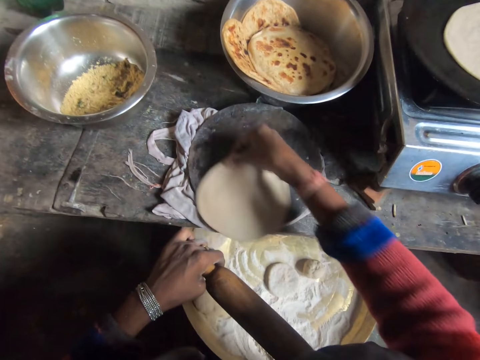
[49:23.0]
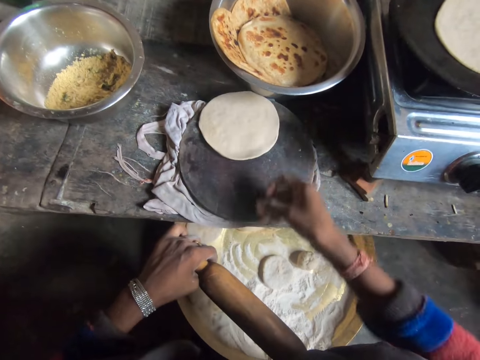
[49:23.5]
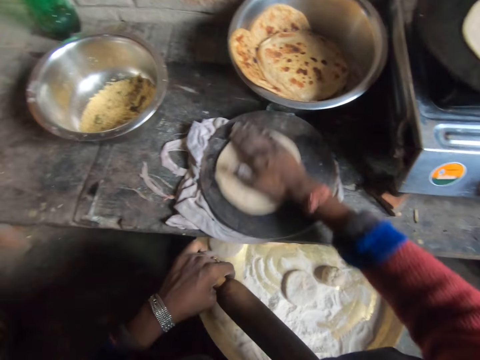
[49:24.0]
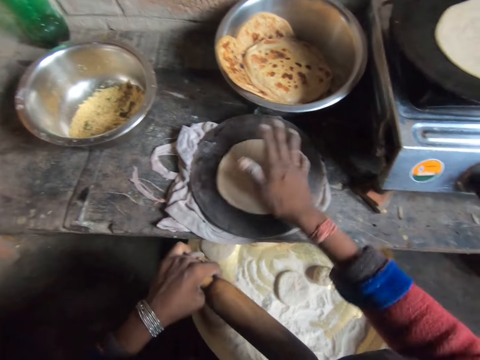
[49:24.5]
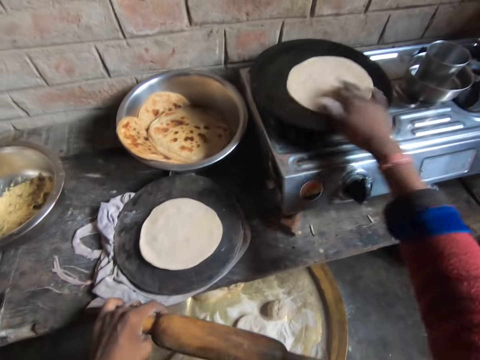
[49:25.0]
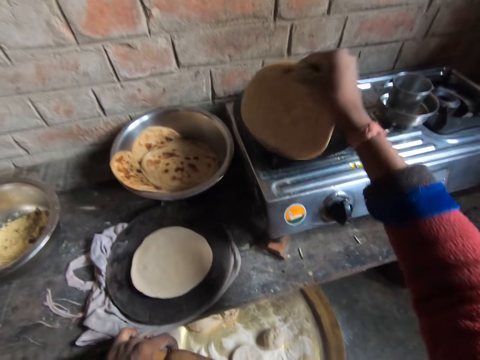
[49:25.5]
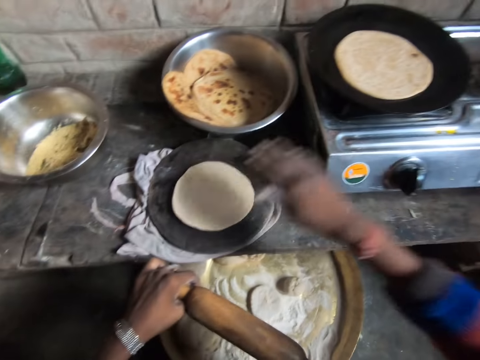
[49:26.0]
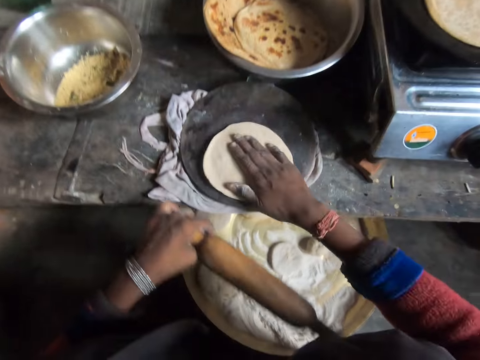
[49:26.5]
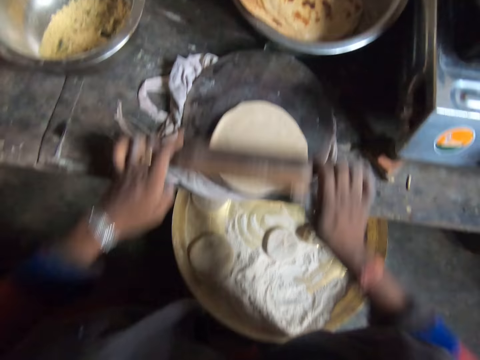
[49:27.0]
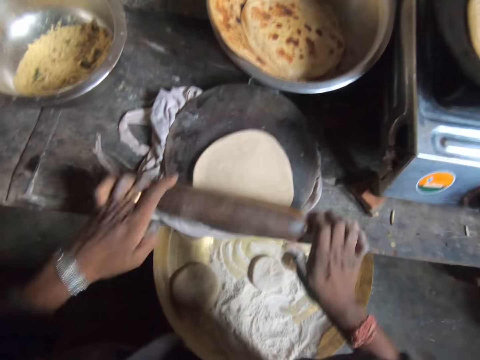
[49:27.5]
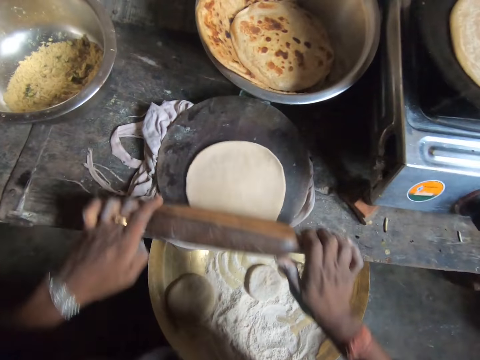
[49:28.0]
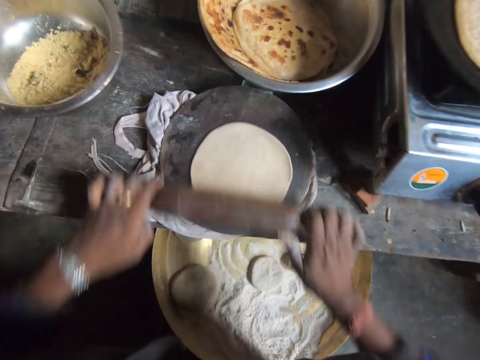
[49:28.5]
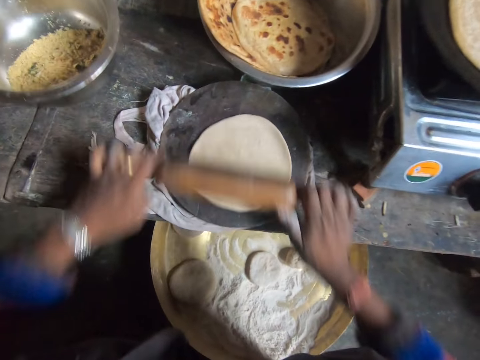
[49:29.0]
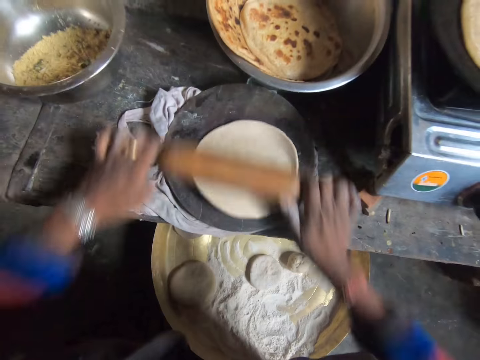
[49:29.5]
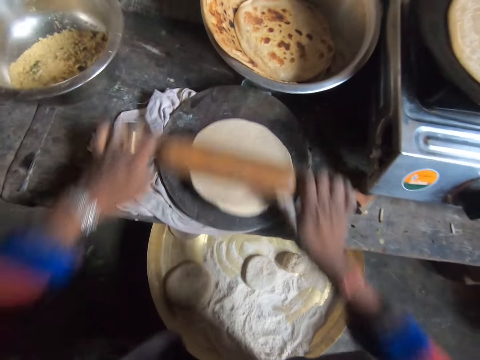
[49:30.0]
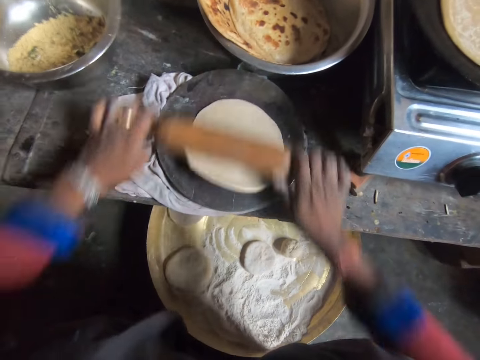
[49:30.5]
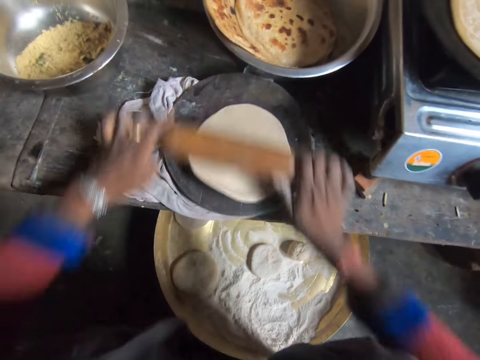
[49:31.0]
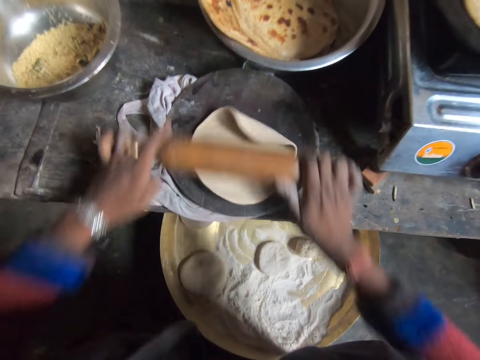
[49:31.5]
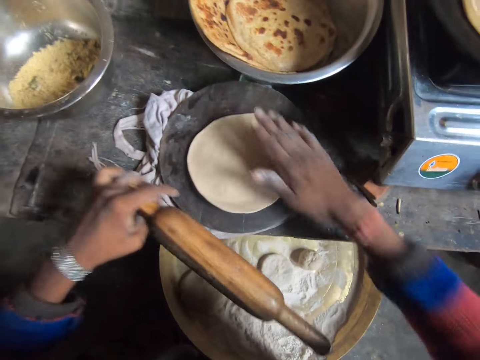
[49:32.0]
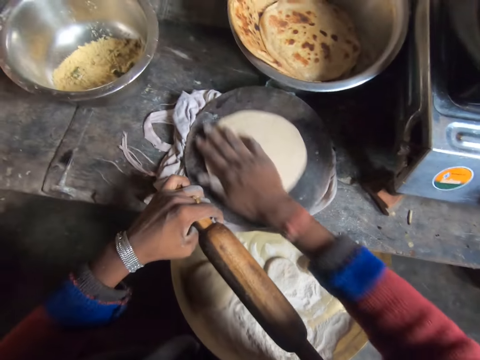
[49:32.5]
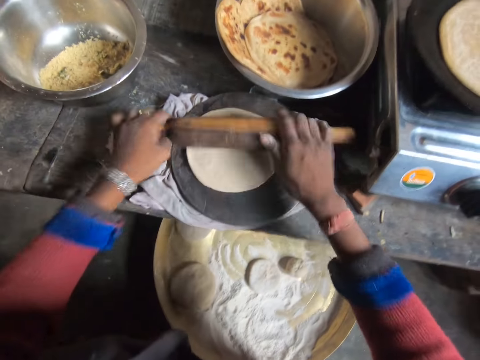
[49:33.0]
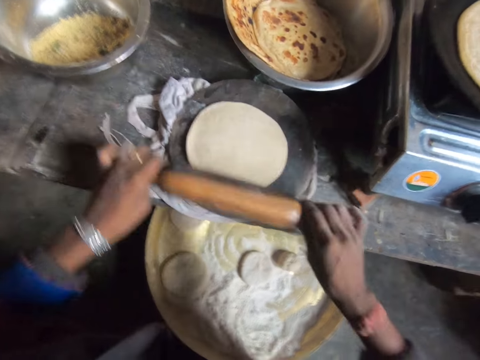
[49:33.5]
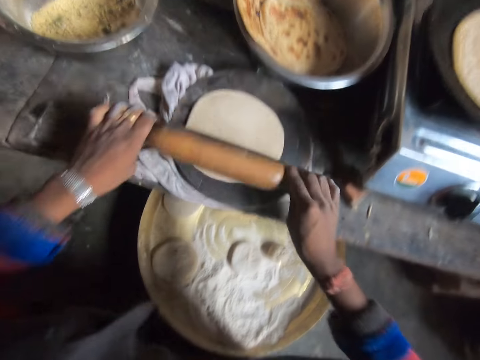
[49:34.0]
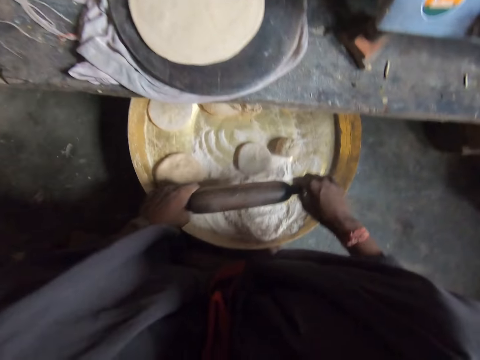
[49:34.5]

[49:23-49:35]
The camera wearer flips the dough on the frying pan with her hand. She touches the dough on the baking mat with her hand. She flattens the dough with the rolling pin with her hands. She touches the dough on the baking mat with her hand. She flattens the dough with the rolling pin with her hands.

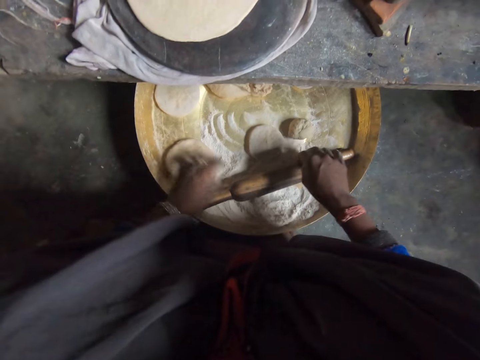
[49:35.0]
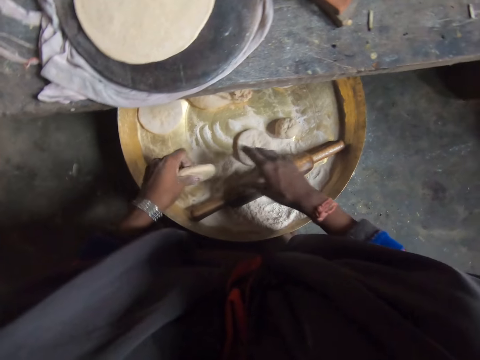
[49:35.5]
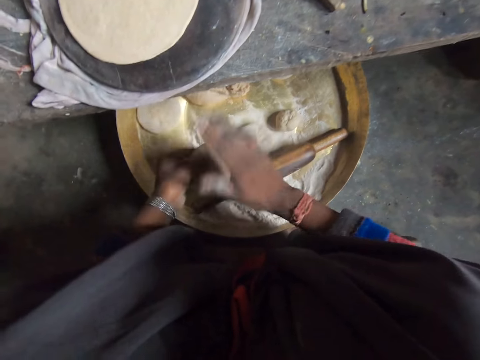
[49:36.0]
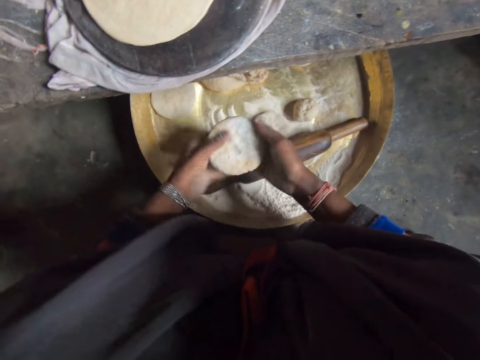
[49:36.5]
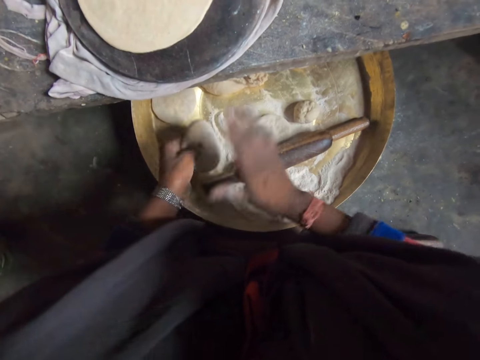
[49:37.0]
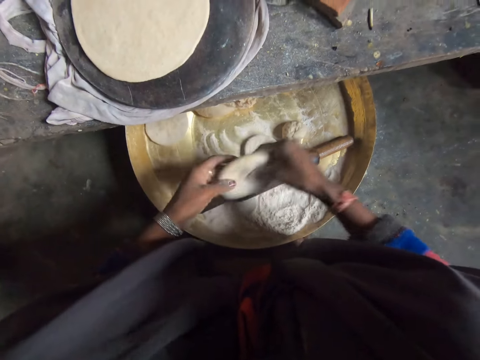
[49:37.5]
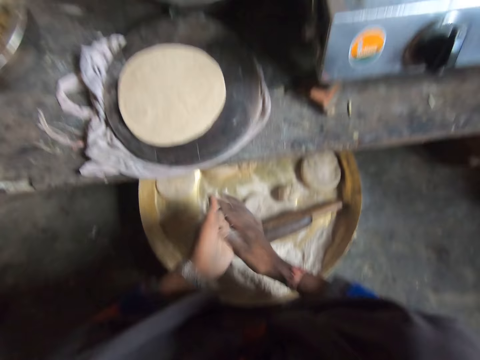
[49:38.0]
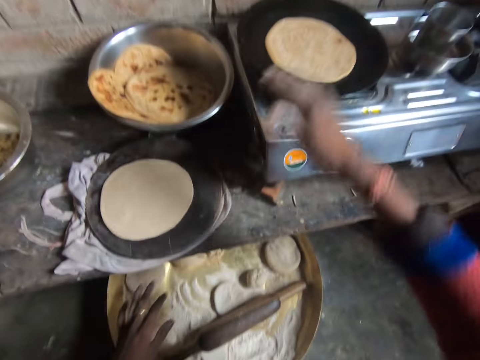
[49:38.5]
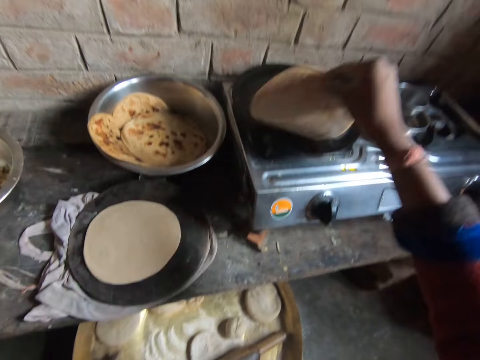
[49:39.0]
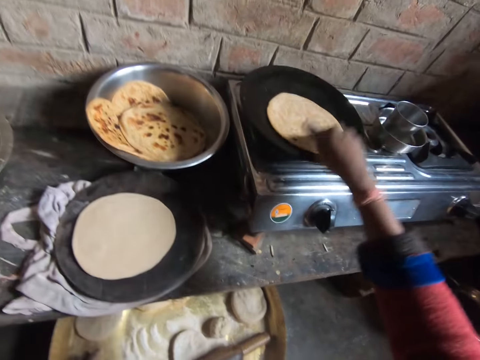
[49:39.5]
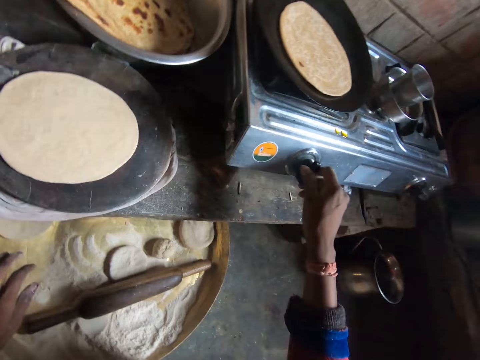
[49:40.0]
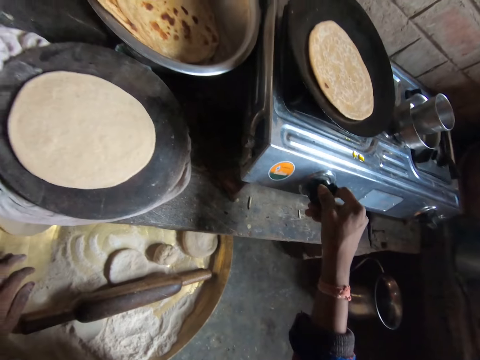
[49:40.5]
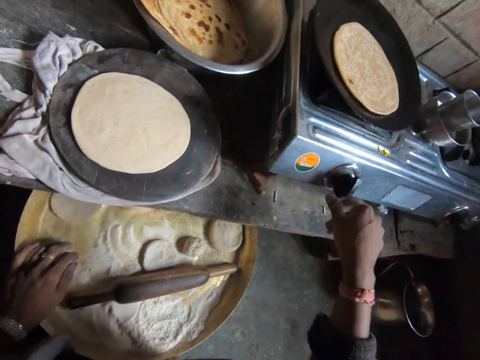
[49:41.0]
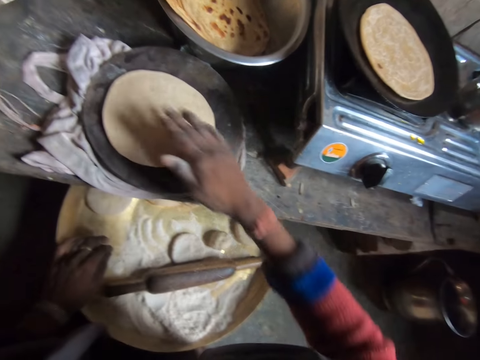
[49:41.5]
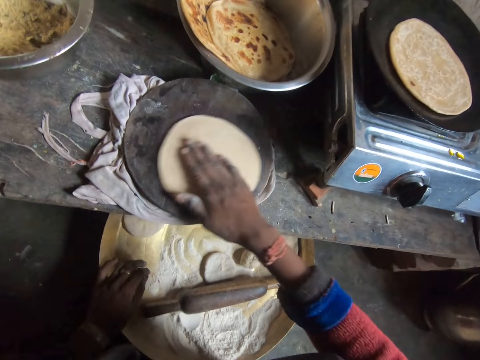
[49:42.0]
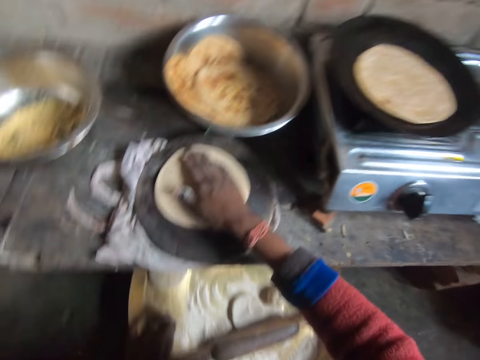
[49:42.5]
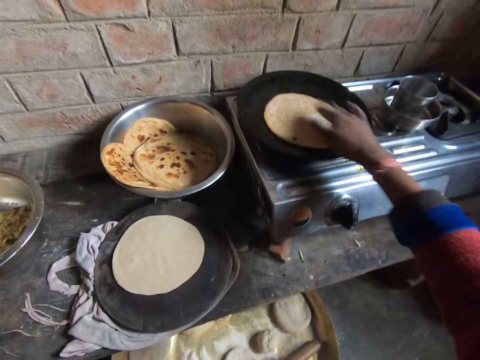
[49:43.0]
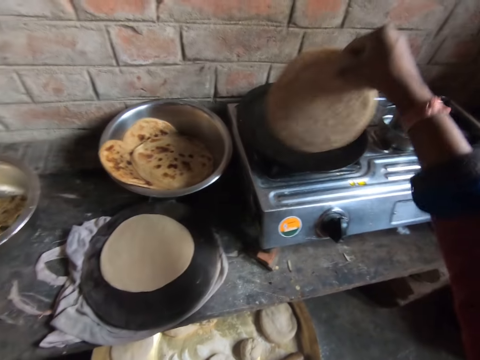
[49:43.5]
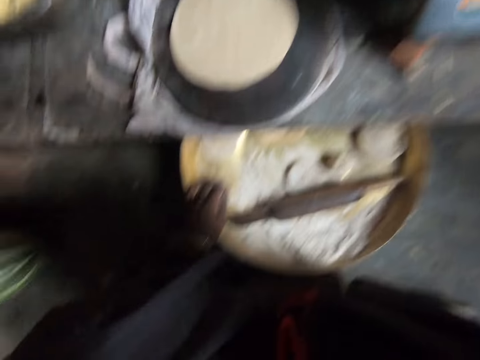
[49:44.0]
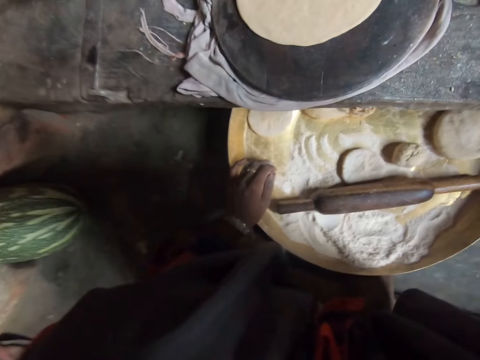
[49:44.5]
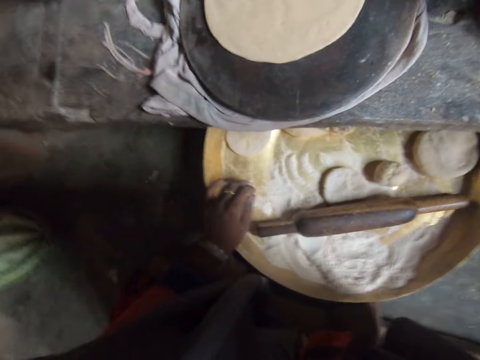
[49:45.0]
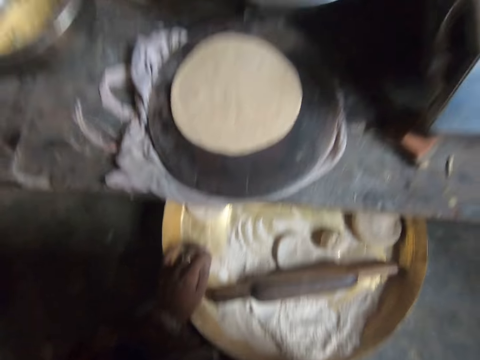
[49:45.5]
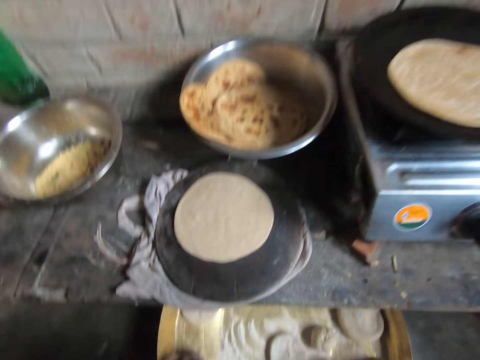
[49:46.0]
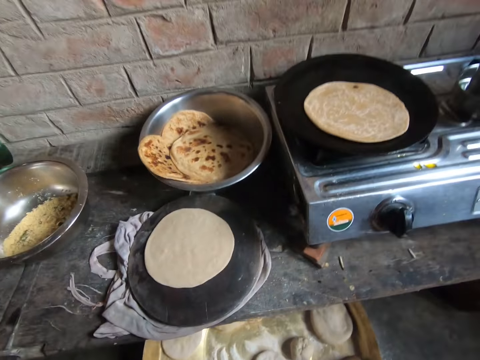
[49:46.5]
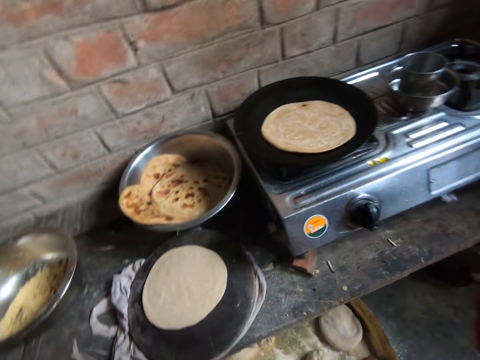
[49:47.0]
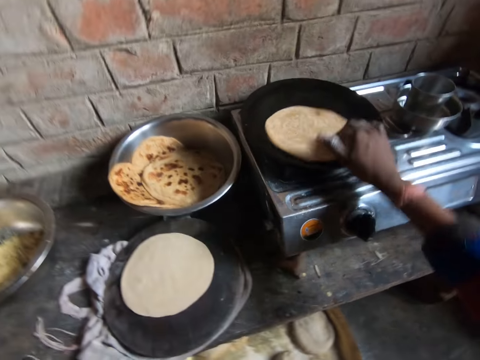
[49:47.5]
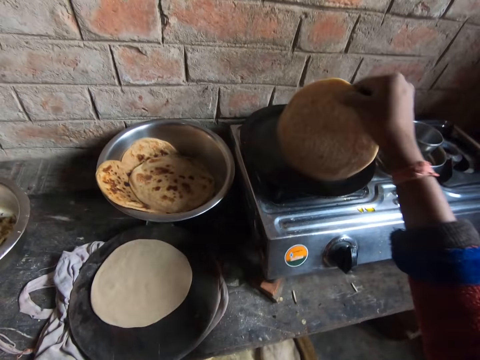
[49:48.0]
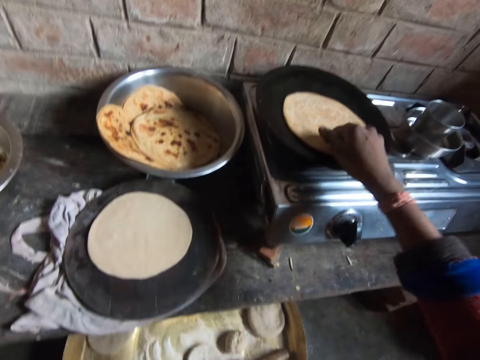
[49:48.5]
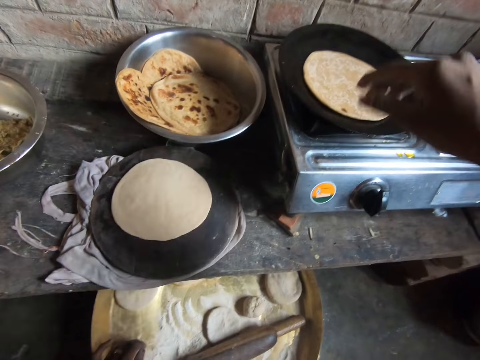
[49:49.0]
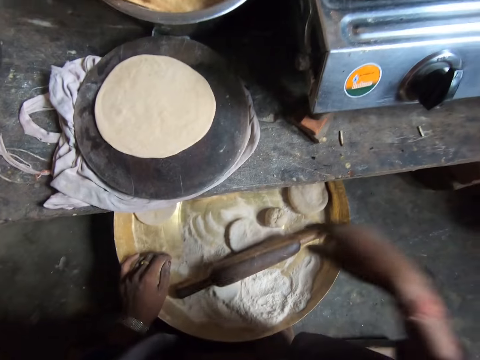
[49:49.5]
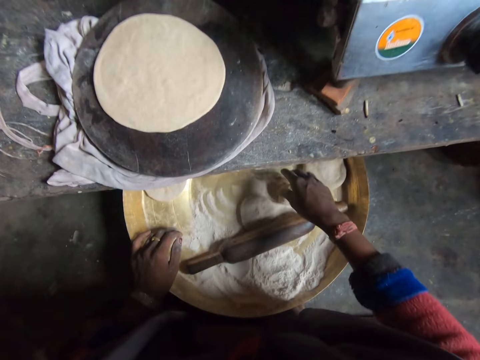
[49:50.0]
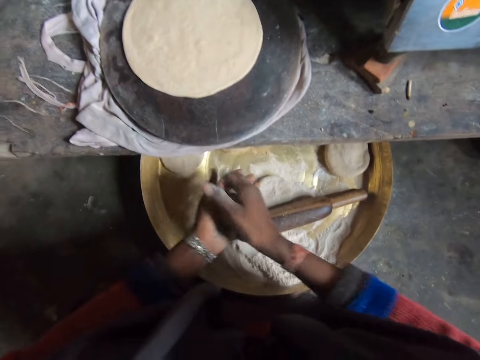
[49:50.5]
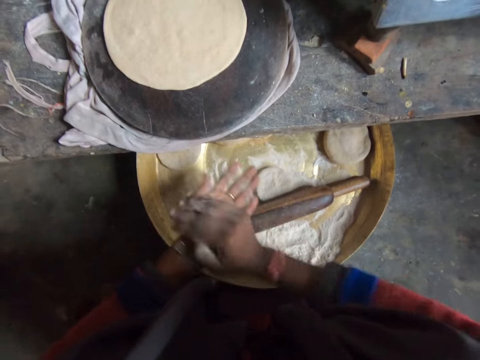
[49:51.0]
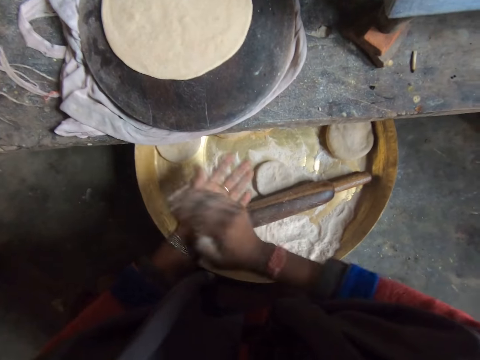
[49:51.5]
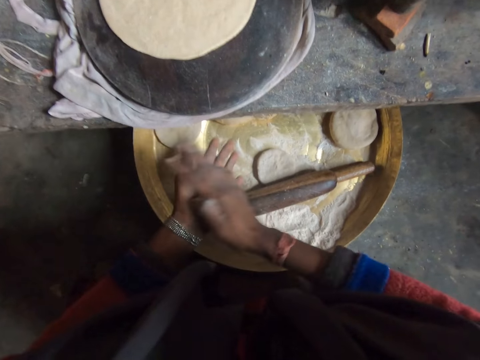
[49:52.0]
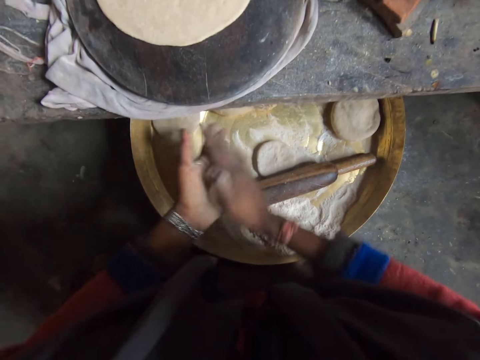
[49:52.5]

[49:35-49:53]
The camera wearer drops the rolling pin on the tray. She picks up a dough with her hand from the tray. She dusts the dough in her hands. She drops the dough on the tray. She dusts her hands. She picks the pancake from the fry pan with her hand. She turns over the flat dough. She drops the pancake in the fry pan. She adjusts the volume of the gas stove with her hand. She drags the dough on the baking mat with her hand. She touches the dough on the baking mat with her hand. She picks the pancake from the fry pan with her hand. She turns the flat dough over. She drops the pancake in the fry pan. She raises her right hand towards her head. She looks at the cooking. She lowers her right hand towards the dough in the frying pan. She lifts the dough in the frying pan with her right hand. She drops the dough into the frying pan with her right hand. She turns the tortilla. She picks up another dough on the wooden table with her right hand. She kneads the dough with both hands. She rolls the dough in hand.
